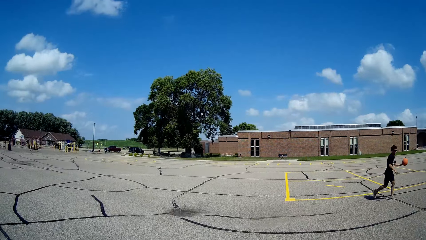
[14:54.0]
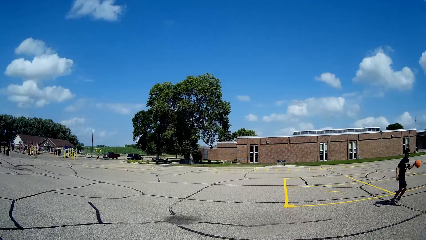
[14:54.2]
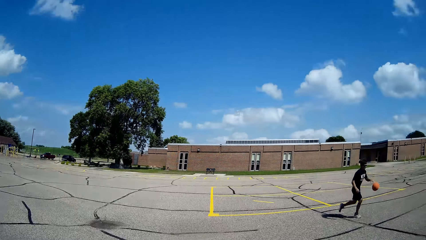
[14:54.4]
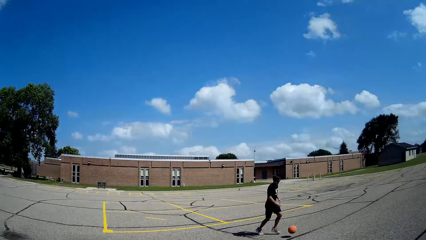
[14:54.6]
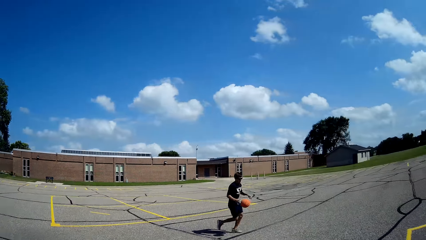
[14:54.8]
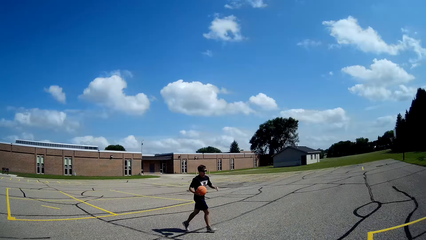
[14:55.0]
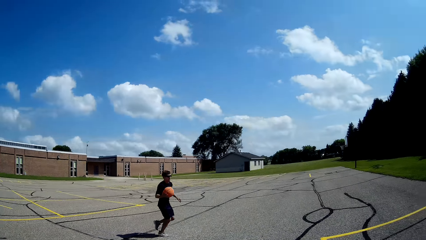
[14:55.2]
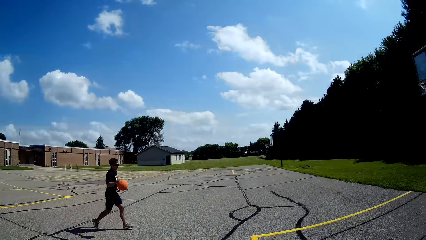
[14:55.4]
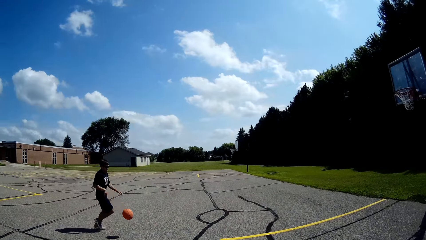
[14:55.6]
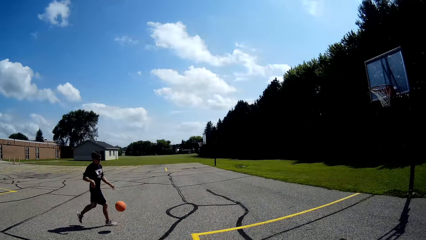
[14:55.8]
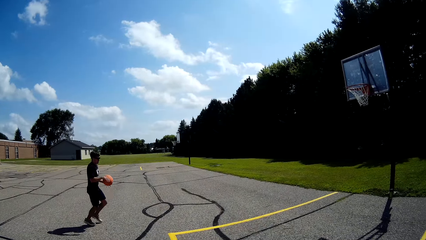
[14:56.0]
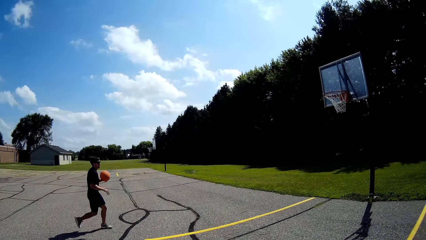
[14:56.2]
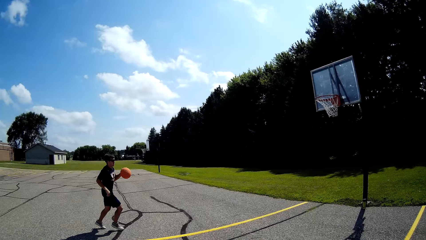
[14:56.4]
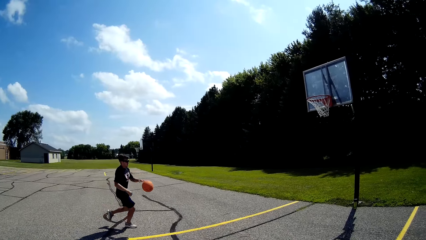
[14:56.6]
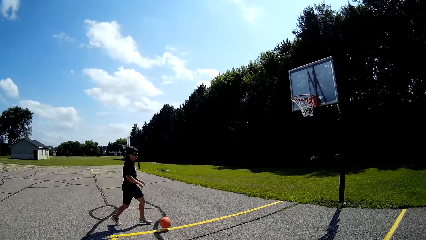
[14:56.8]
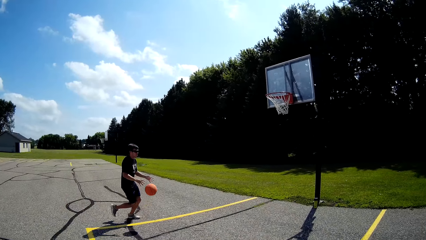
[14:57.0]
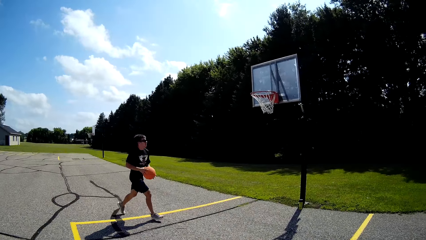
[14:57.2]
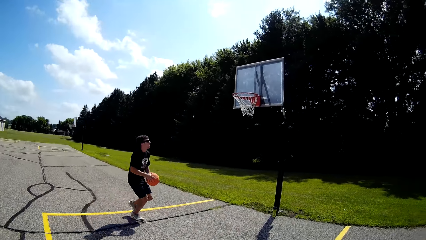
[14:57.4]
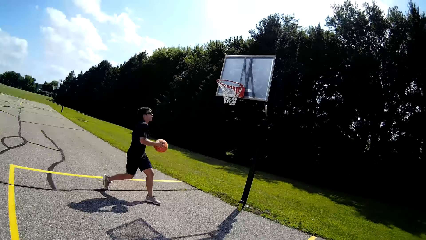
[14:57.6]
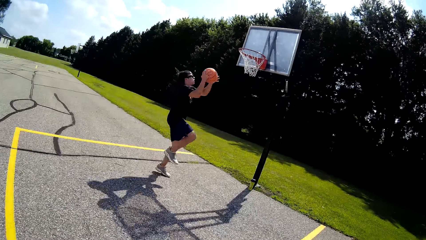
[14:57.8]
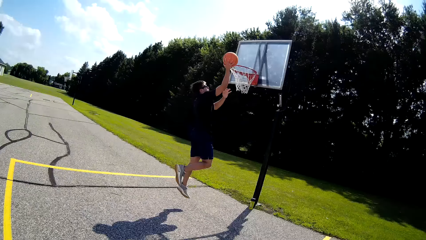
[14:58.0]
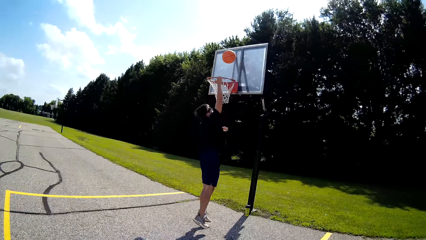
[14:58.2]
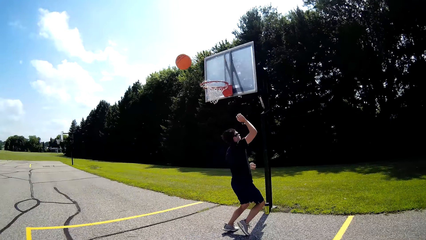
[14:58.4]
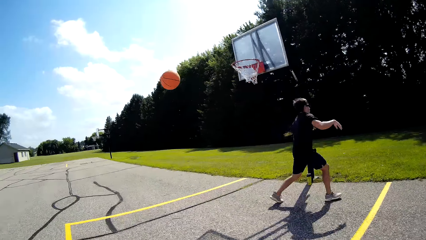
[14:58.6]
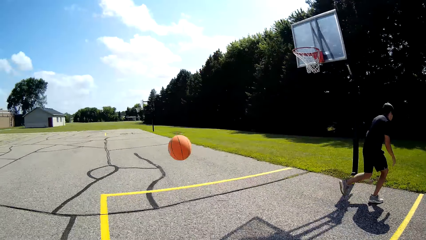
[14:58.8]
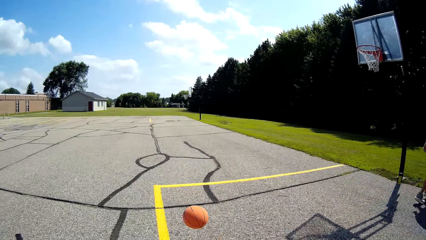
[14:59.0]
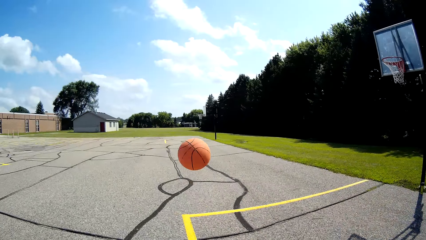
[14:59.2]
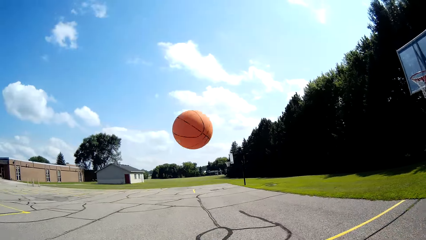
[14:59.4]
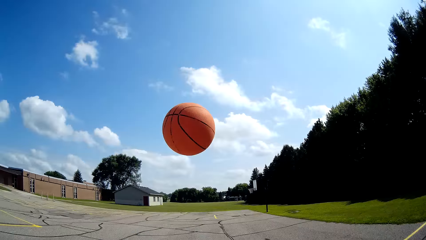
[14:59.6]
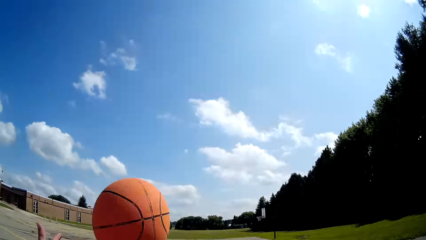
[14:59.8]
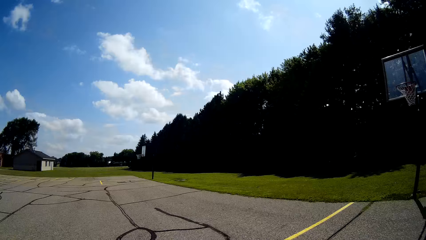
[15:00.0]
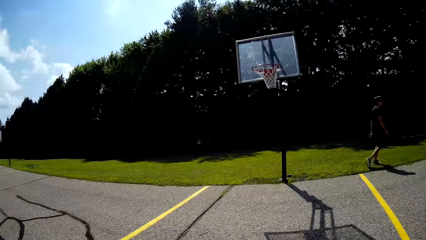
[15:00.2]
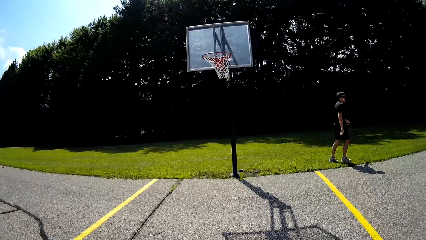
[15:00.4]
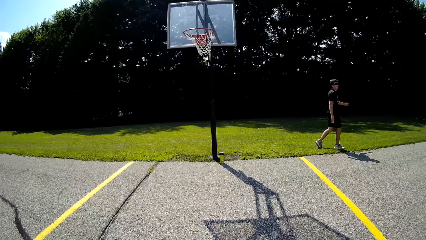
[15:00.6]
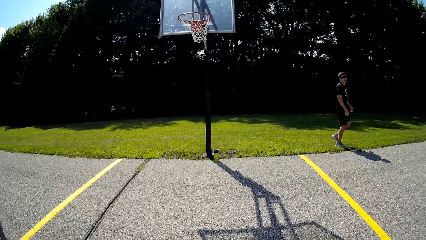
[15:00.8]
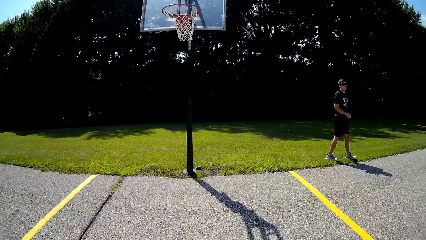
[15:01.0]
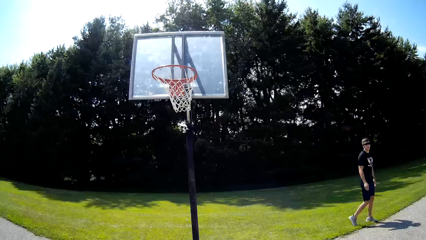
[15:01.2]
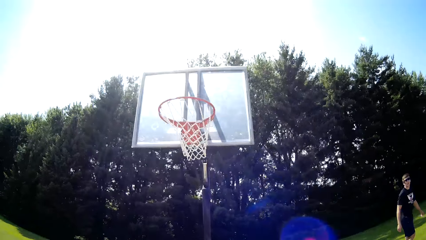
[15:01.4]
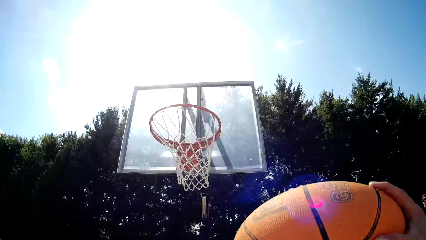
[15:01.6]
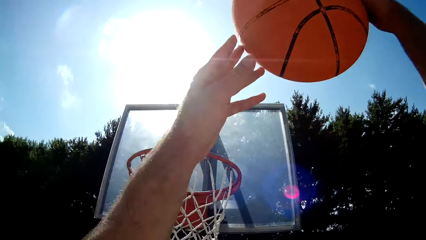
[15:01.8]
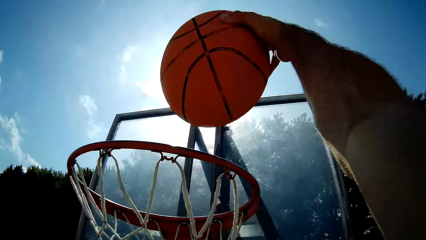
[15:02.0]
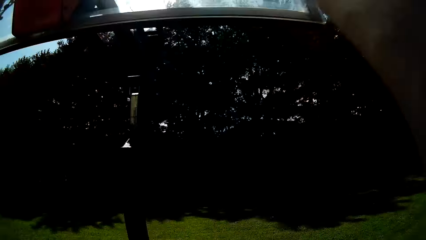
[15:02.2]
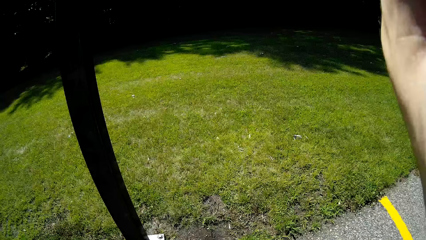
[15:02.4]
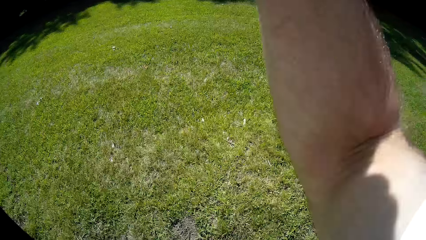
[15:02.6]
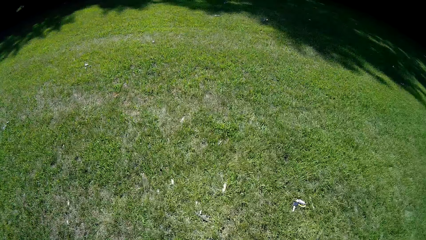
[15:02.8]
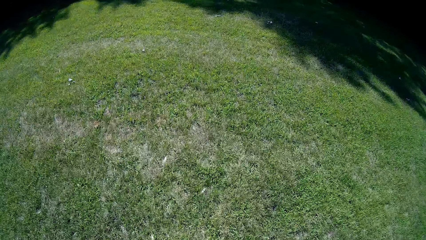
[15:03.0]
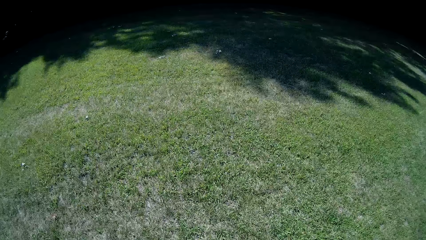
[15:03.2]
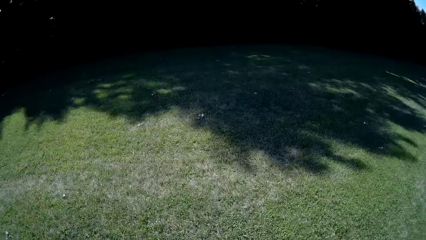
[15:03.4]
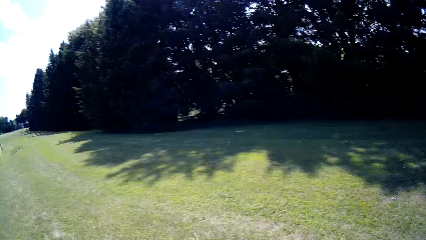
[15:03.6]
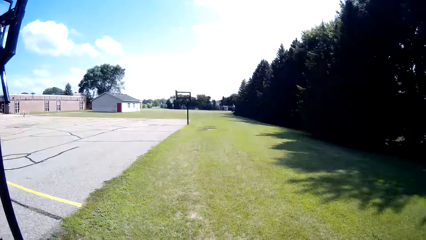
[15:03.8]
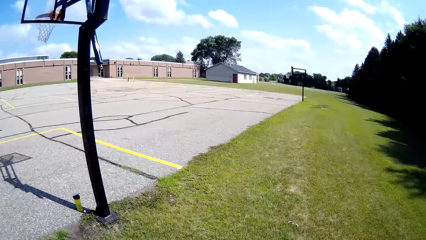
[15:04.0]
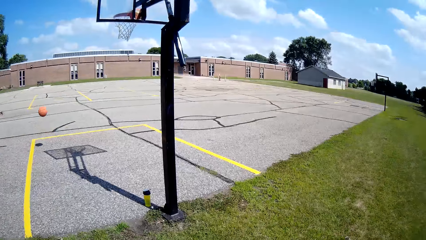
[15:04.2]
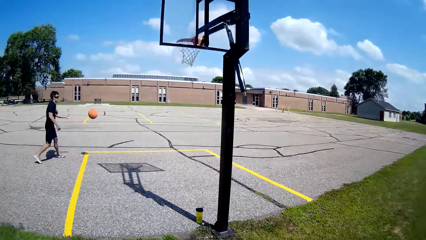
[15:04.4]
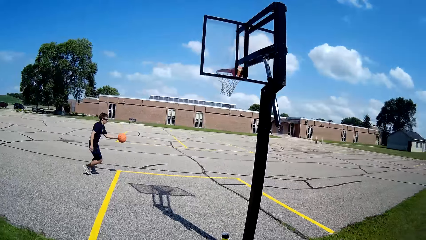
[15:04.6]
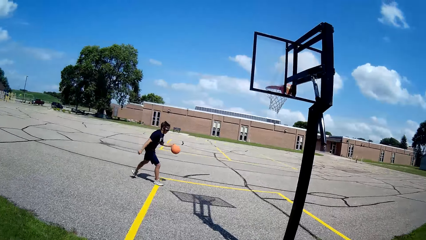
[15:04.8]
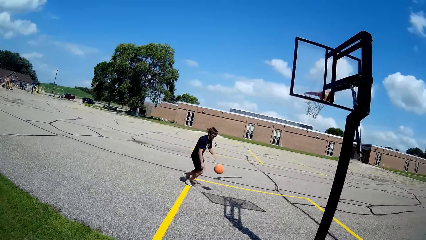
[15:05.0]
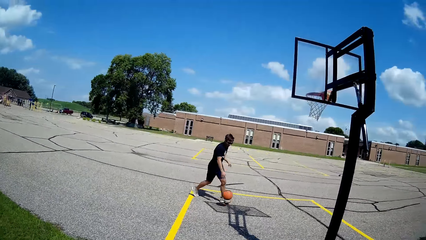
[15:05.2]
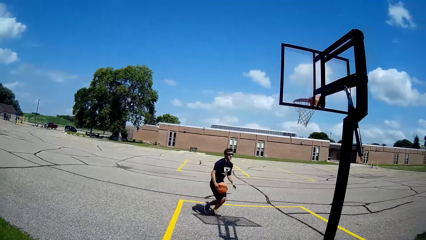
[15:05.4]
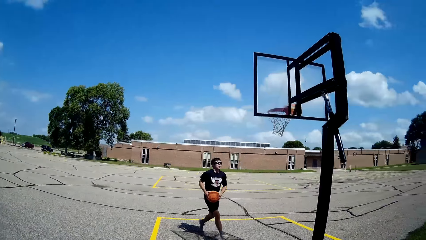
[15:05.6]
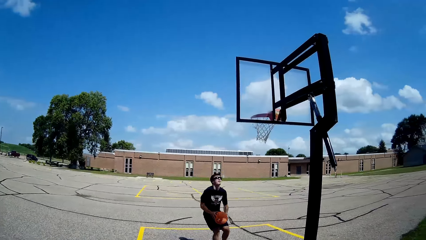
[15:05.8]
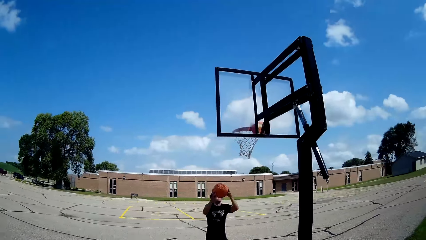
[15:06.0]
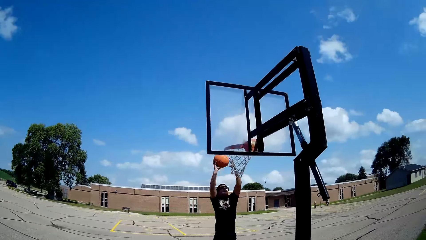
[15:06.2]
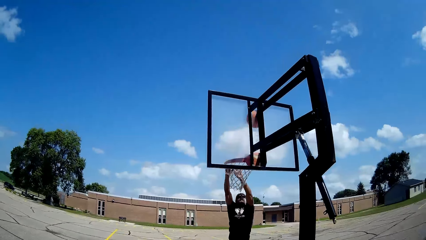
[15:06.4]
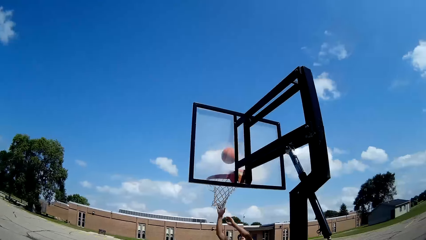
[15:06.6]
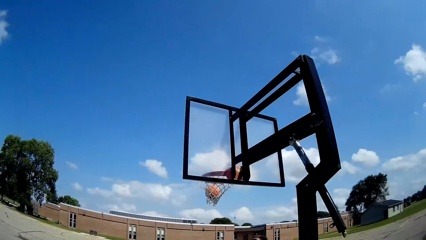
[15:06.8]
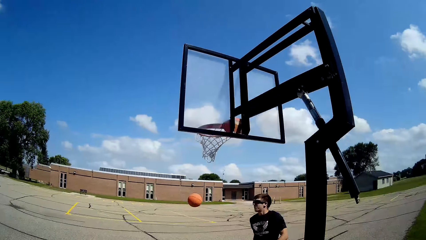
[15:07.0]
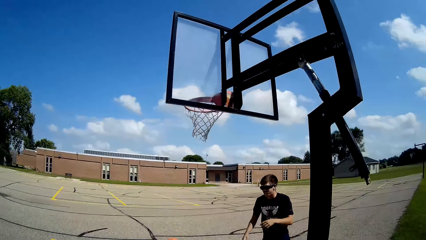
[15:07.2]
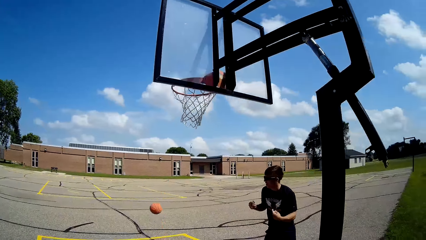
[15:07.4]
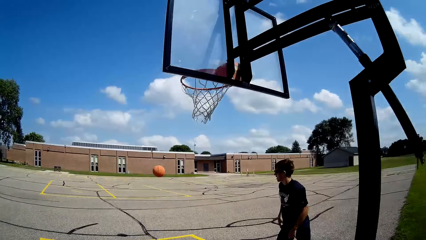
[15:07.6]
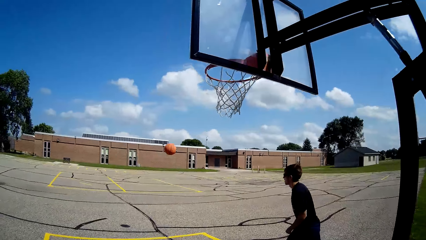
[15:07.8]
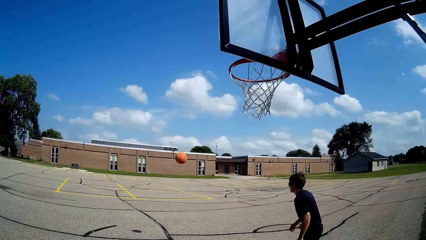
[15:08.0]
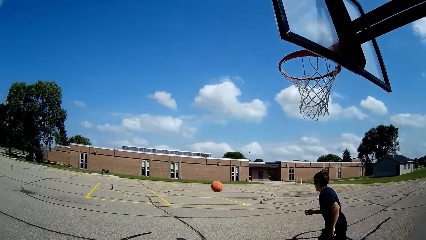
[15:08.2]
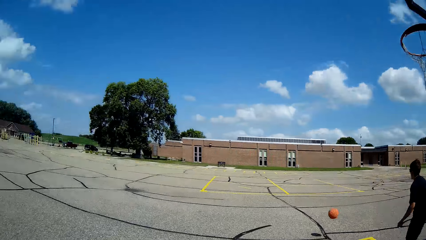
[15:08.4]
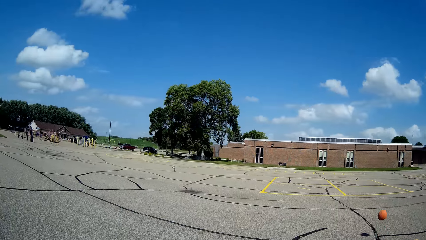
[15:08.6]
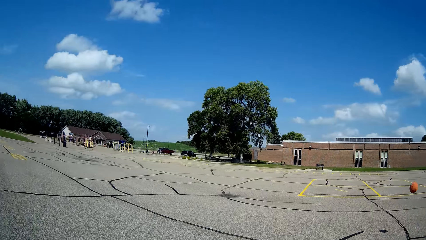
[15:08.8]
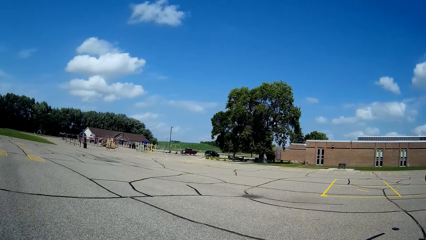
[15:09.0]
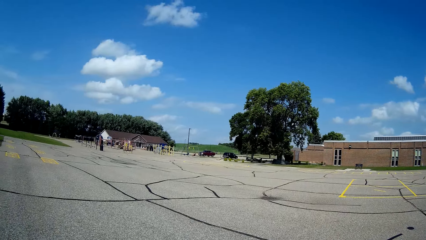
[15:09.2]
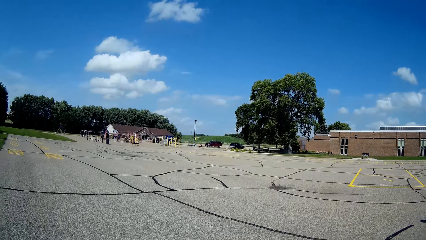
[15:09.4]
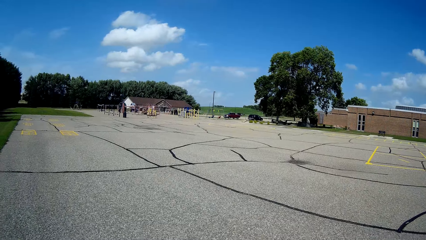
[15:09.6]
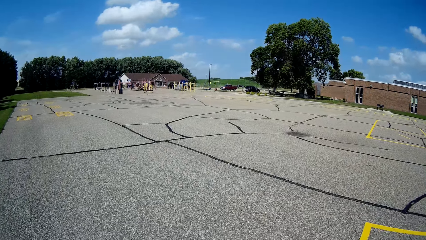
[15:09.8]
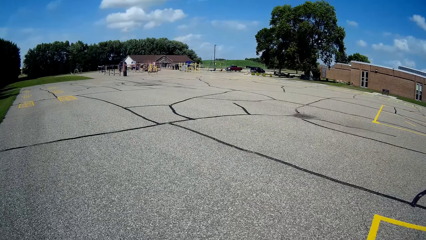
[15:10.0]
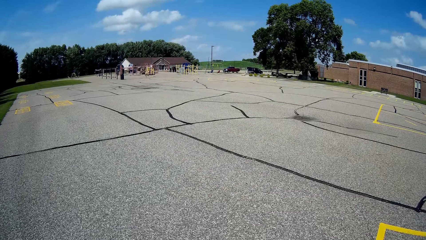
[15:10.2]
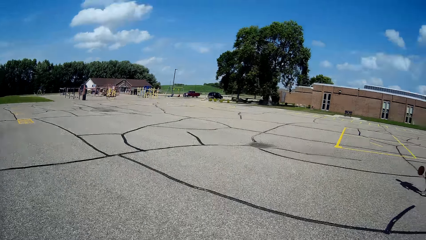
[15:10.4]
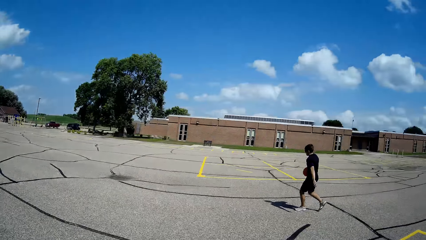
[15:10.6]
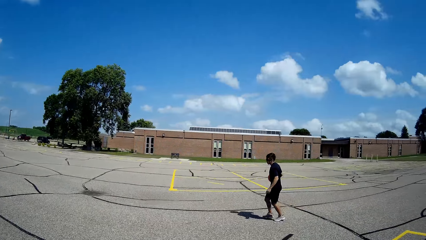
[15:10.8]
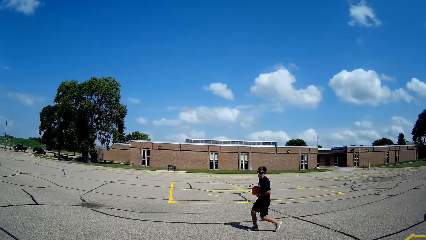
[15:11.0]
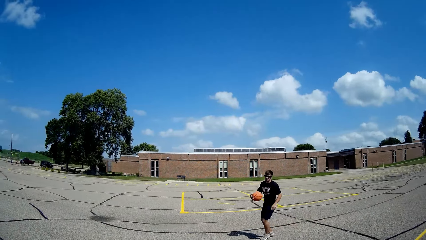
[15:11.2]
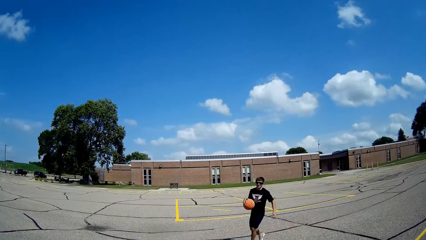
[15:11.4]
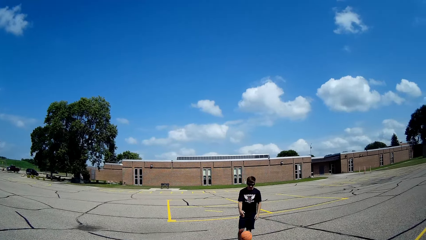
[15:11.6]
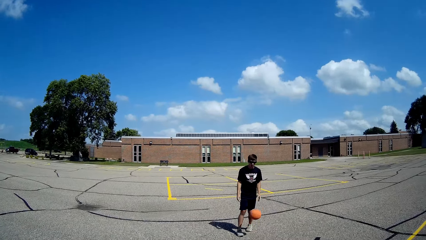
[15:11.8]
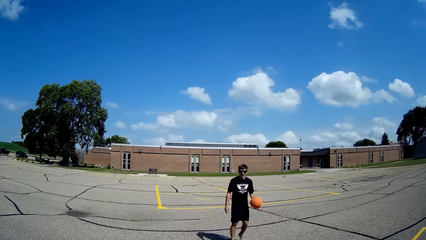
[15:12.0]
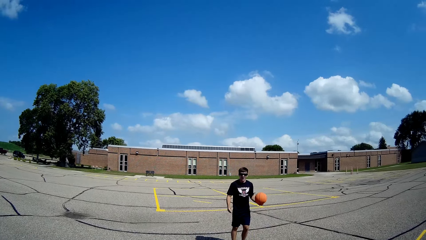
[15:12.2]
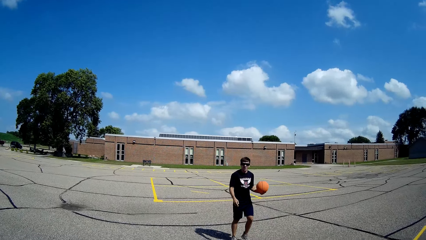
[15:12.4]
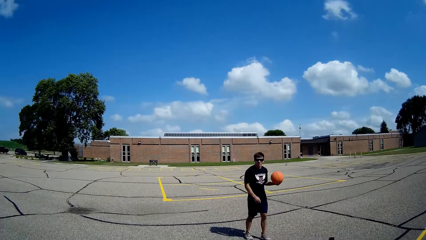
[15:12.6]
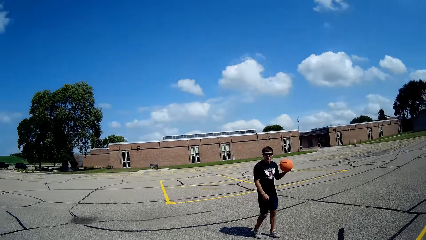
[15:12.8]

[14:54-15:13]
A man dribbles a ball. The man shoots the ball. The man plays basketball. The camera wearer catches the ball. They shoot the ball. They look at a grass field. They look at the man. The man catches the ball, plays basketball and dribbles the ball. The camera wearer throws the ball. The man shoots the ball. The man runs after the ball. The camera wearer looks at the man.
